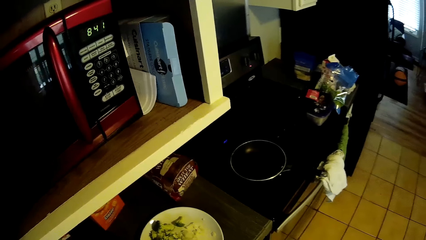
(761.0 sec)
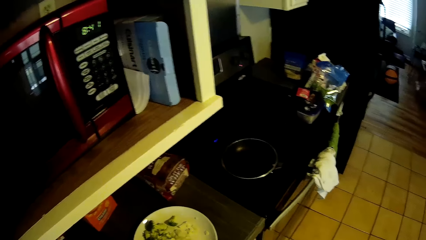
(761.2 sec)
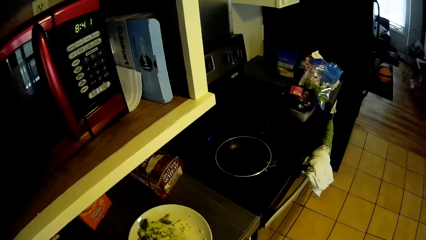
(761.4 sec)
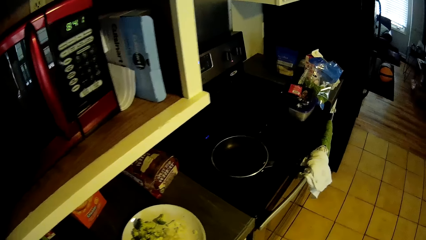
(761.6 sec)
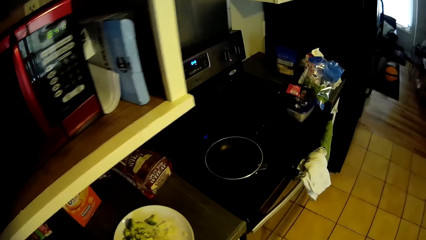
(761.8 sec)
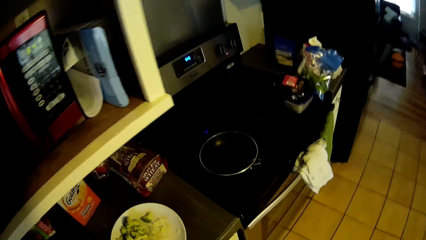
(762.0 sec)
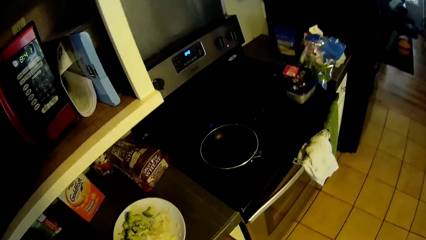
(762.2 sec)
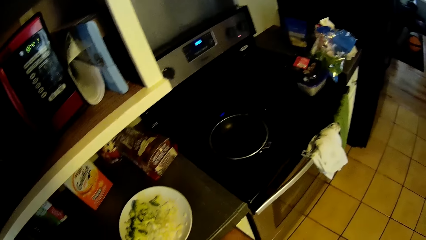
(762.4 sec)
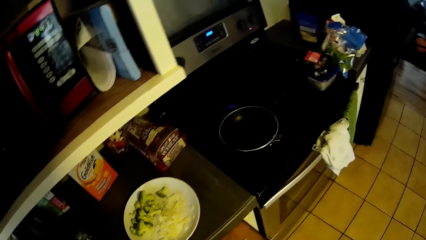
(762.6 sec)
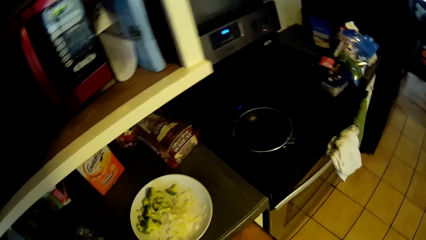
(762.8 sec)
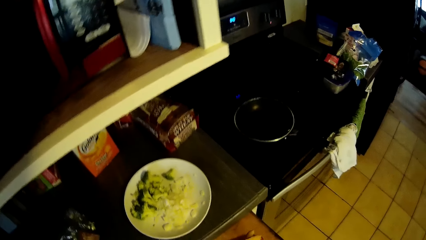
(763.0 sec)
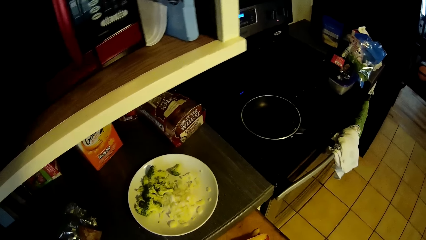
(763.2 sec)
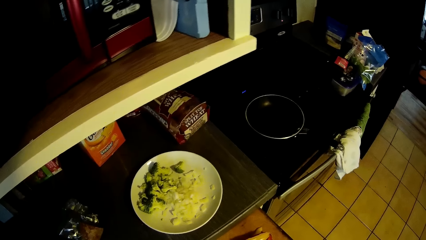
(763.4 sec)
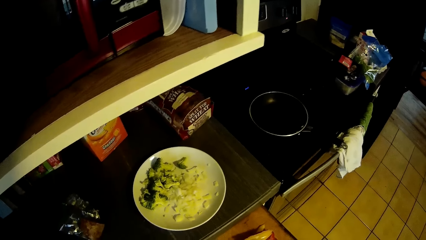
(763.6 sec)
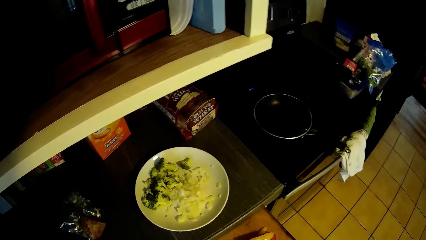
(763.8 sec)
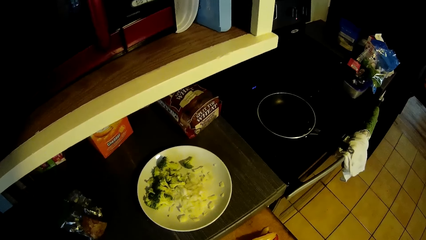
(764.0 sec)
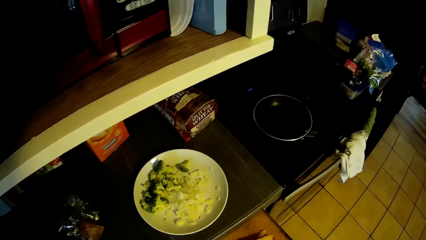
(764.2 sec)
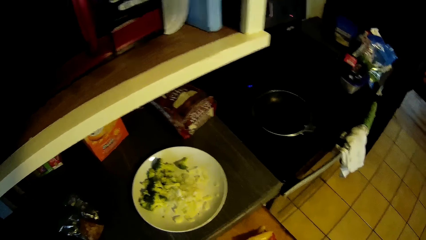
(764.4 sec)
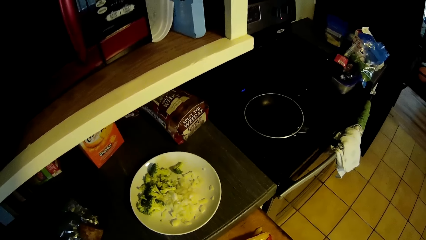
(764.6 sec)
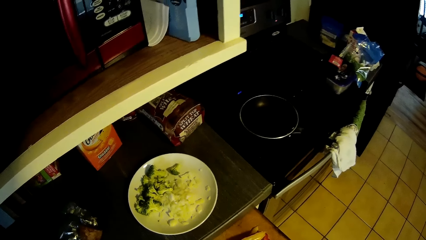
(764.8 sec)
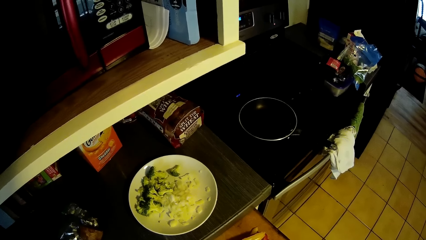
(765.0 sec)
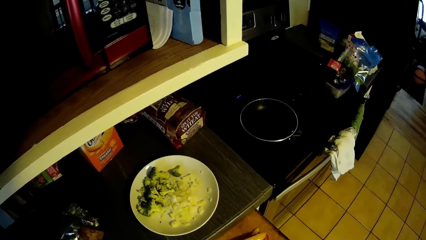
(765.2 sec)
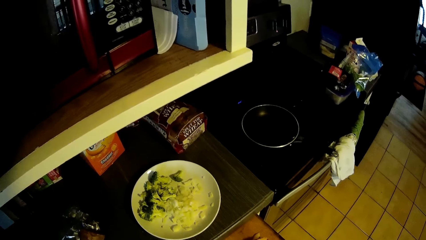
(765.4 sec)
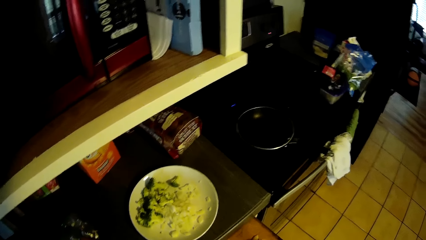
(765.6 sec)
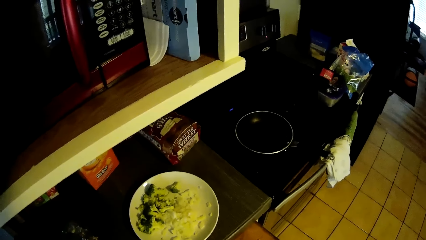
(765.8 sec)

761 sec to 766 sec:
The camera wearer looks at a plate with food.

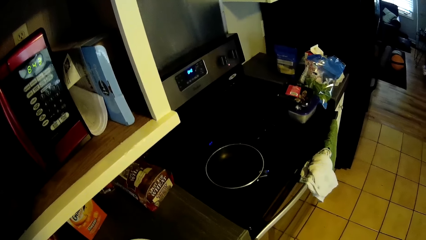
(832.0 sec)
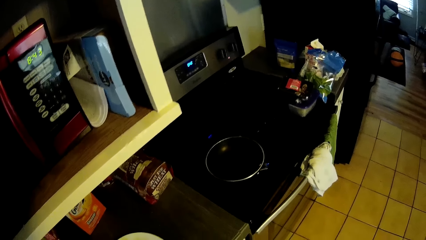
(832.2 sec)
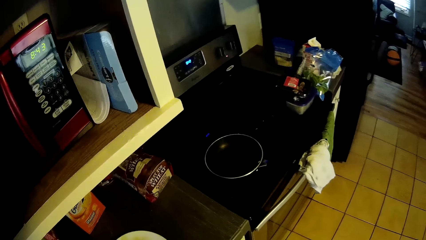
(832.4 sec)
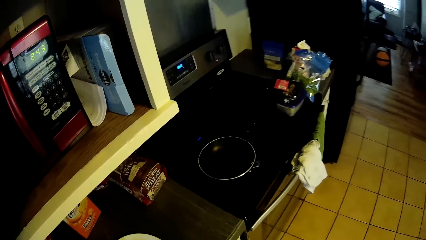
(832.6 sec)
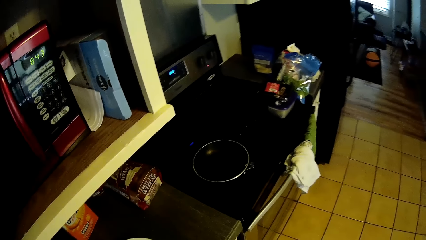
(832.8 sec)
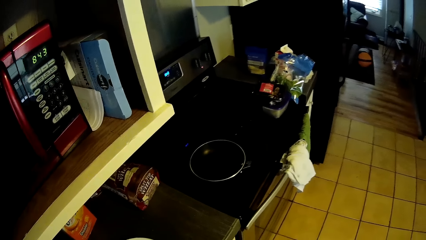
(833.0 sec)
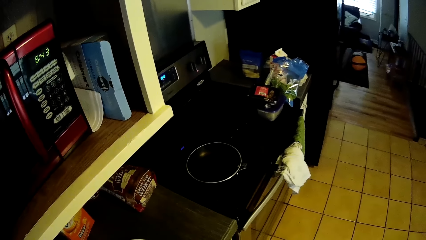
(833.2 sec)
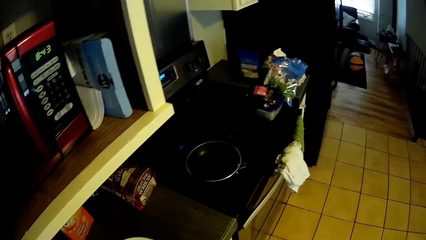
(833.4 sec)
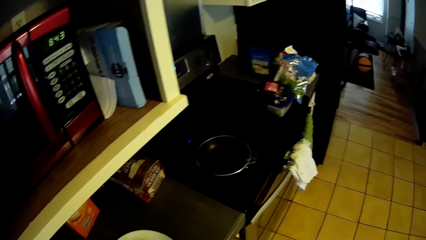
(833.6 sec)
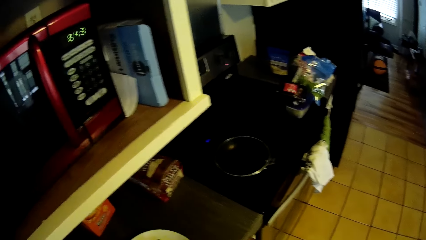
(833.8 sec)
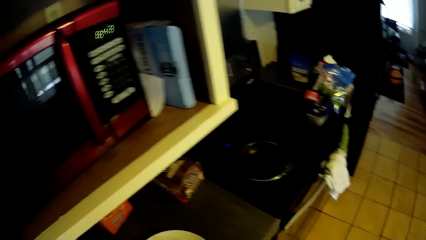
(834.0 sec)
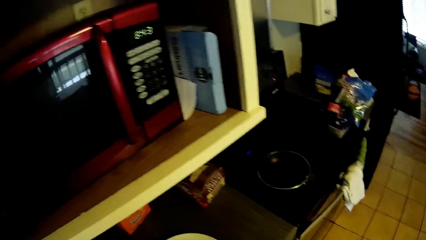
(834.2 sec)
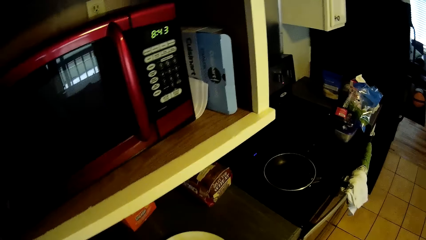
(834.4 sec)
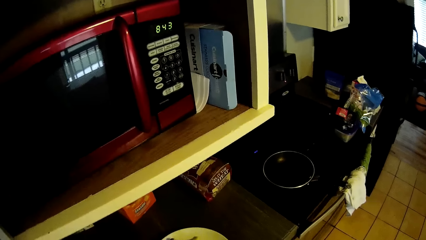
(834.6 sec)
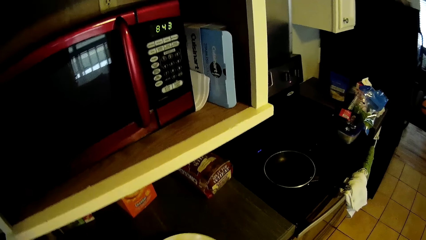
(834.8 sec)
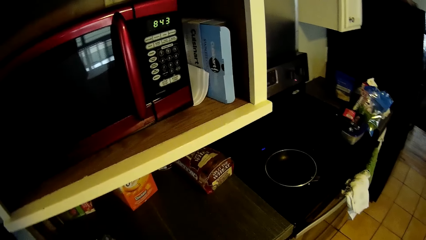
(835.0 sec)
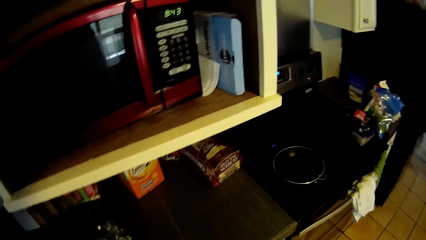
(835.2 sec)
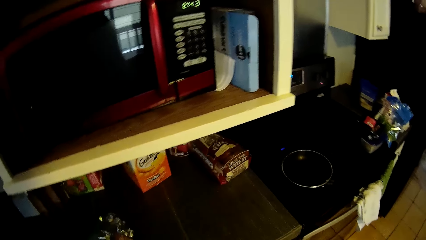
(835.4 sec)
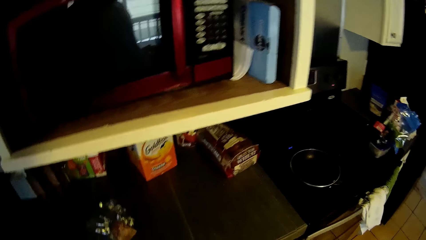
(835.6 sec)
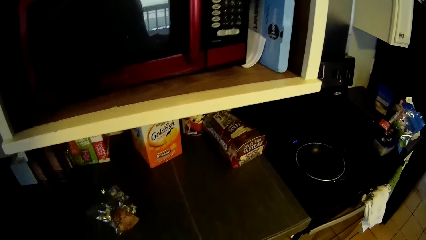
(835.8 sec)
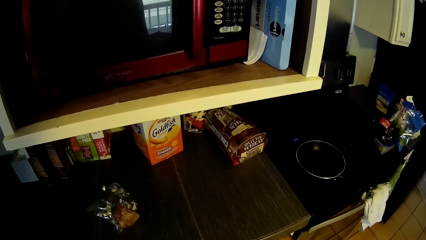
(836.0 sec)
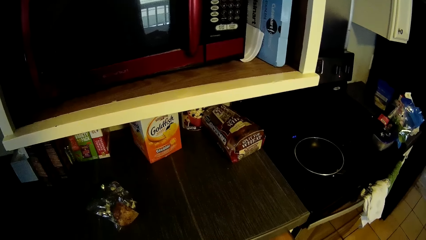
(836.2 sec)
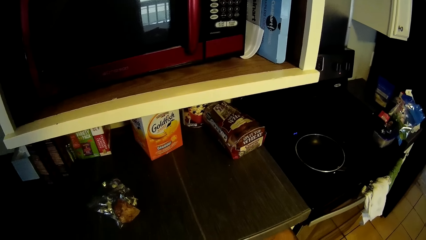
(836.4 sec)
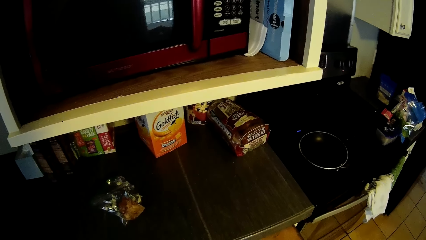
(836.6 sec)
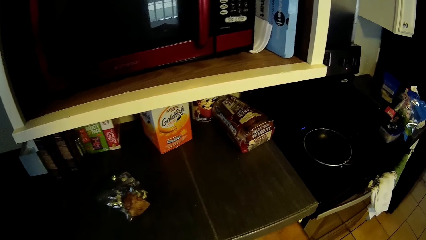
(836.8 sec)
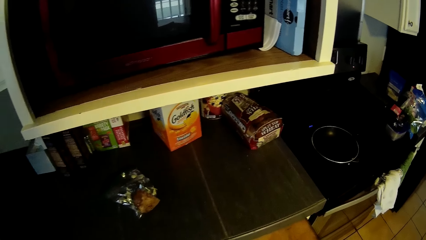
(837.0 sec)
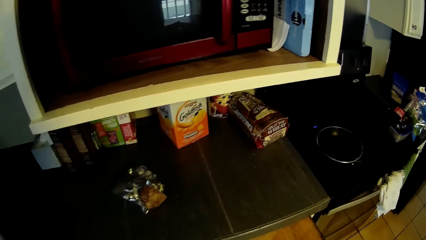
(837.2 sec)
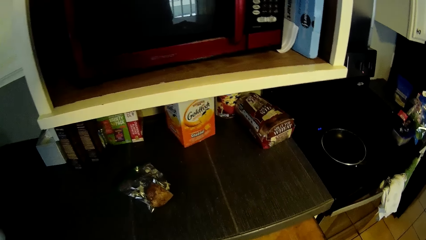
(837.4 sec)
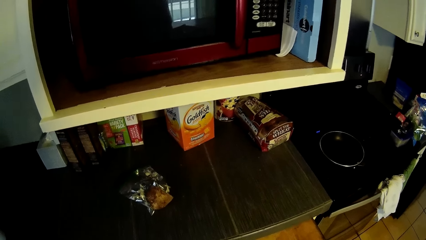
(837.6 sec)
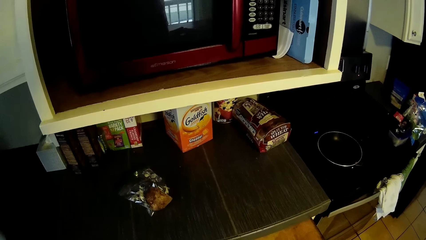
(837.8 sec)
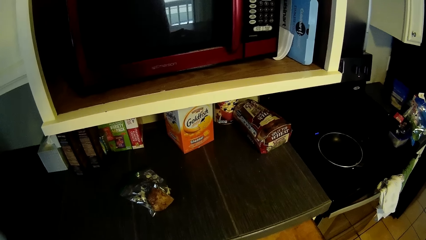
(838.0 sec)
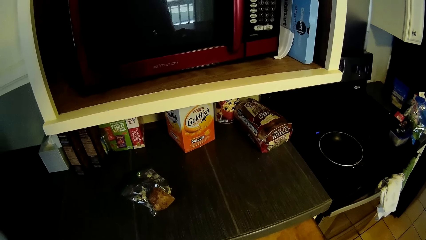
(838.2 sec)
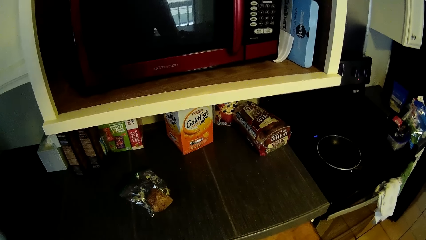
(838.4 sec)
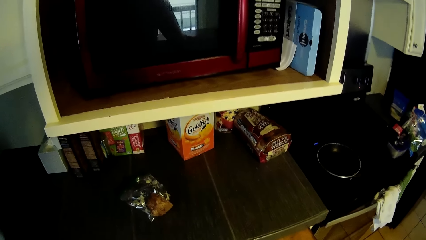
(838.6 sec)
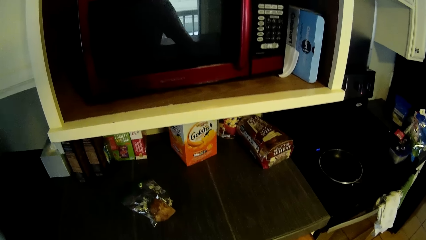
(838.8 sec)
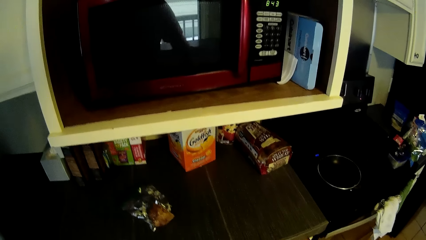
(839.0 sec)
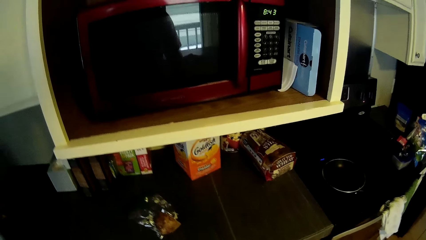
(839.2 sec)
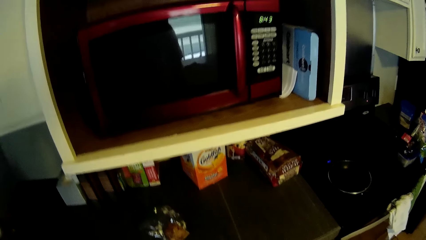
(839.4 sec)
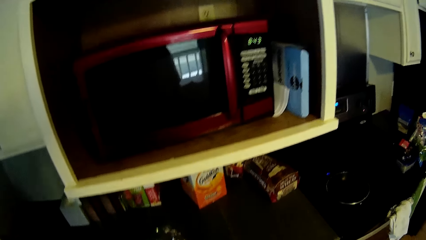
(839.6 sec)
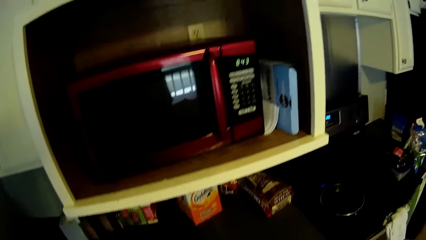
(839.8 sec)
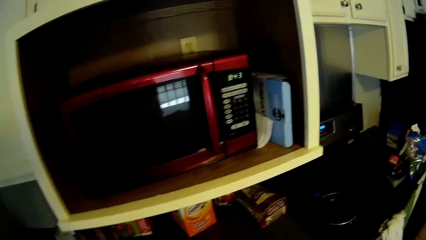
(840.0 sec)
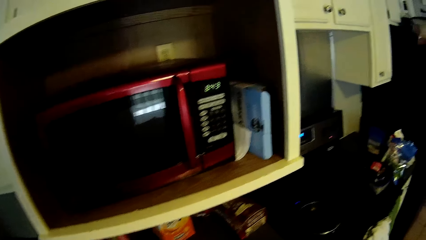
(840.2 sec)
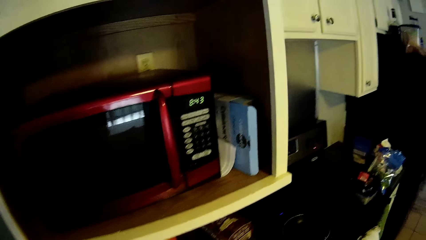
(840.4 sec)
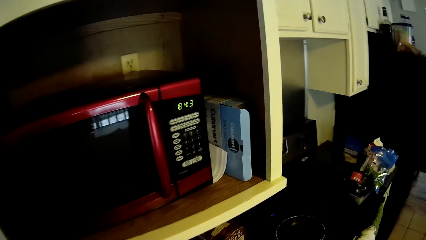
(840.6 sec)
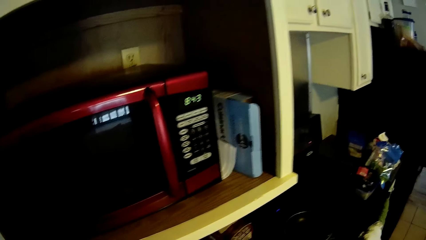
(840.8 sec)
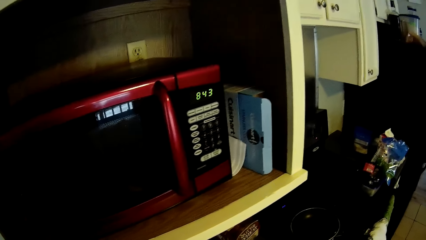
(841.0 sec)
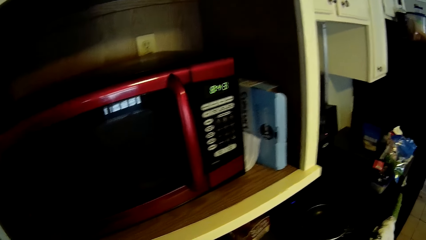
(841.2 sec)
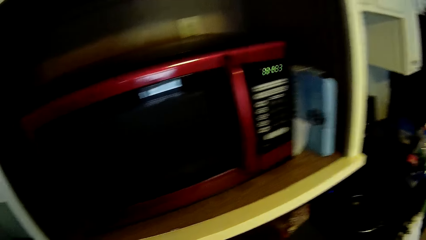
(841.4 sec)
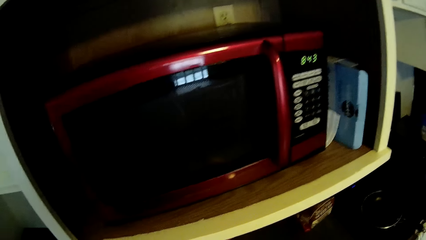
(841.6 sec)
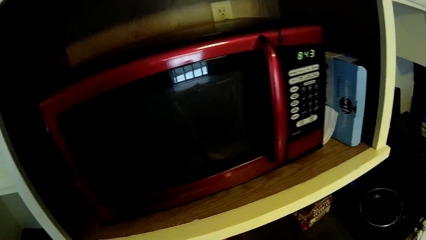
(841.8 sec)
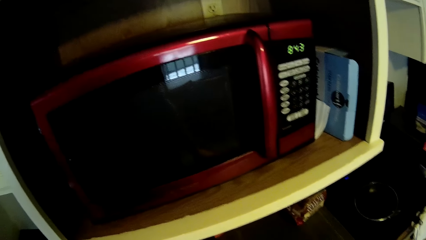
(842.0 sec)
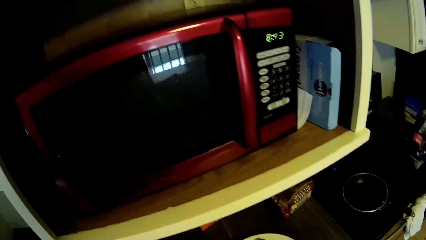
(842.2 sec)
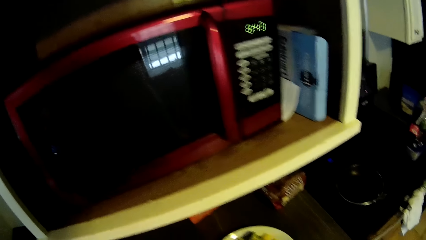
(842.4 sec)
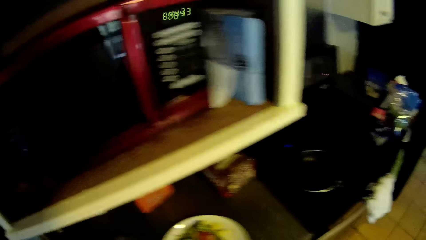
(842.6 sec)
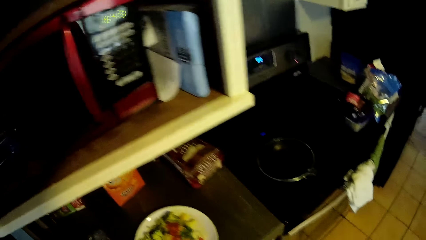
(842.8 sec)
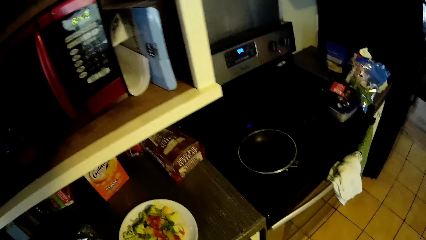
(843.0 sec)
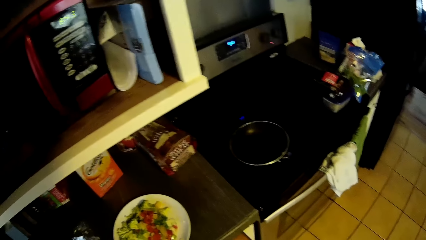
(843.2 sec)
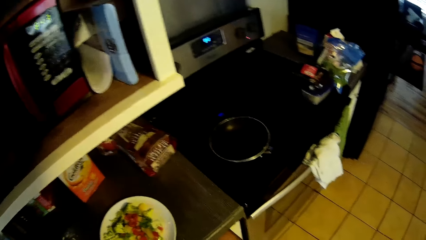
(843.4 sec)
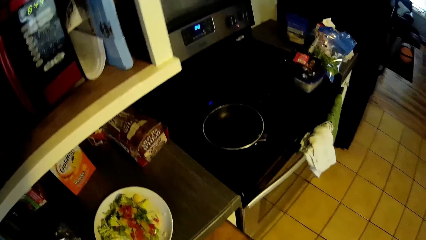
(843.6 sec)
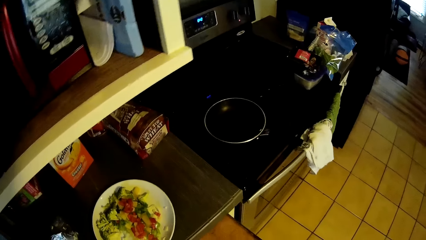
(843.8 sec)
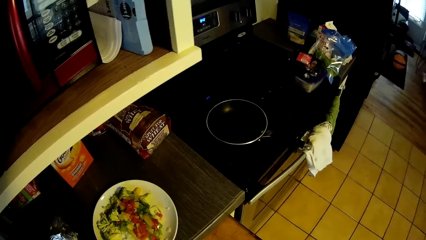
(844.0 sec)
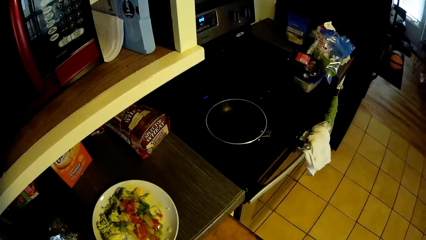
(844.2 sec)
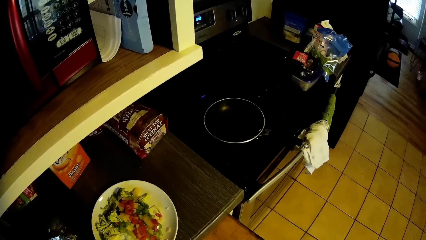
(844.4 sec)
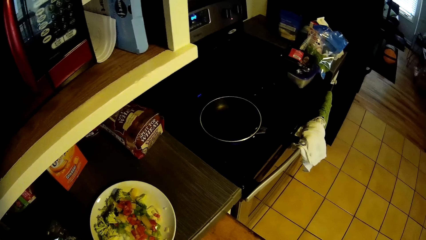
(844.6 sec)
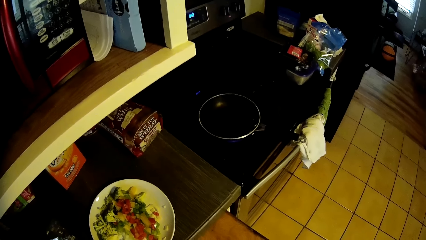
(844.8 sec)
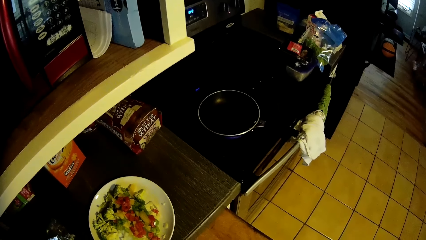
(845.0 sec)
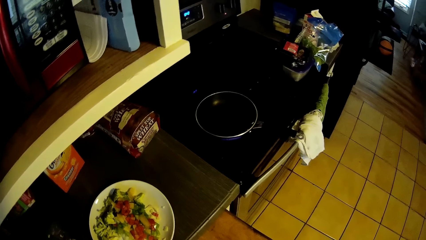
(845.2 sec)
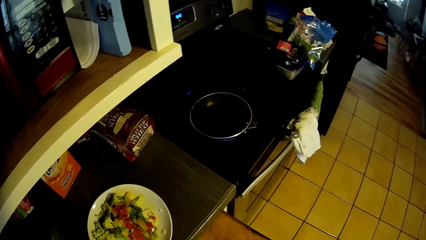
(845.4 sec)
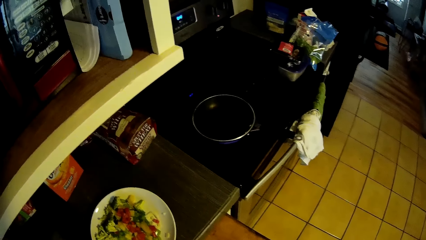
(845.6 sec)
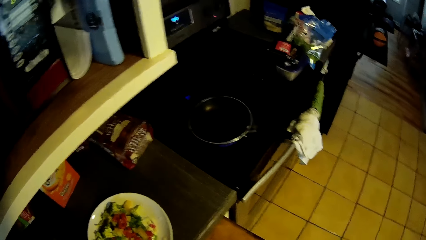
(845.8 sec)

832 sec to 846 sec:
The camera wearer stands along the countertop. They stare around the countertop.
